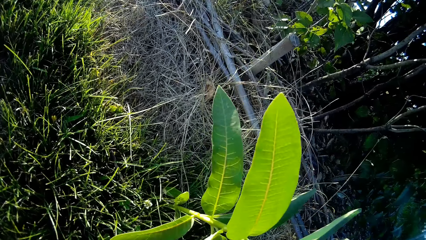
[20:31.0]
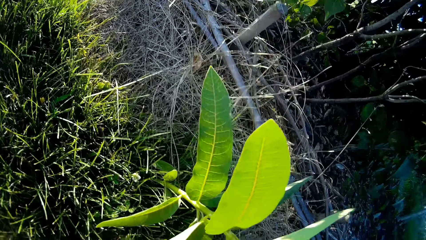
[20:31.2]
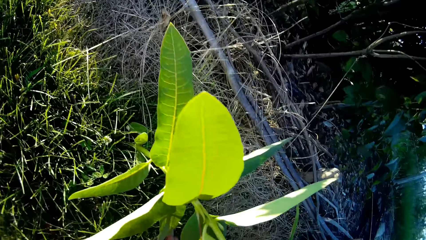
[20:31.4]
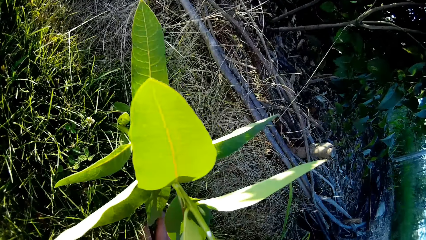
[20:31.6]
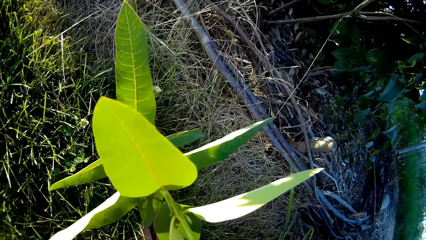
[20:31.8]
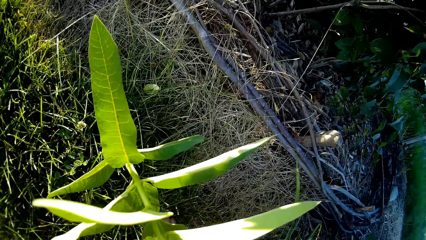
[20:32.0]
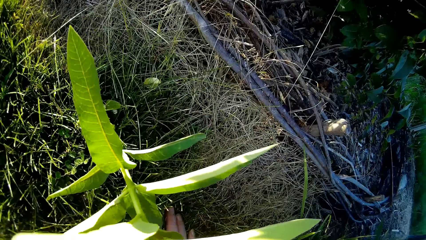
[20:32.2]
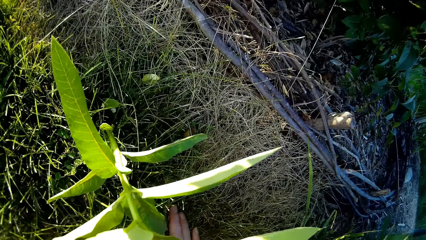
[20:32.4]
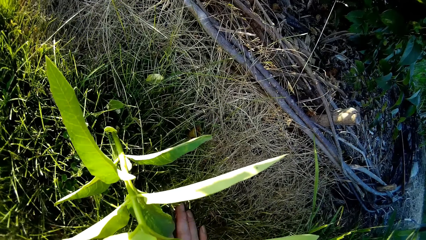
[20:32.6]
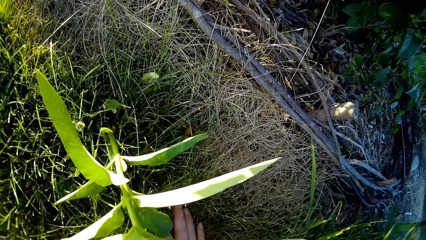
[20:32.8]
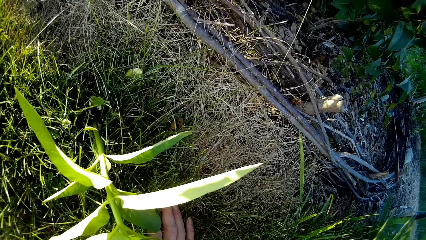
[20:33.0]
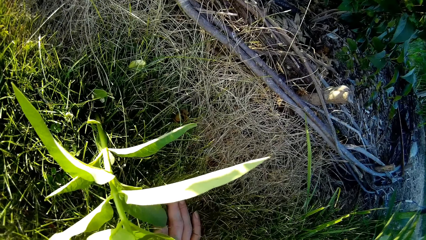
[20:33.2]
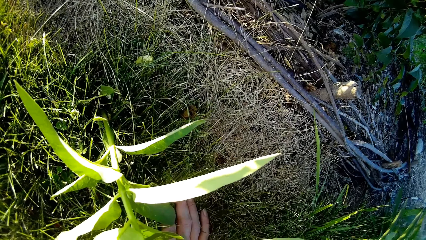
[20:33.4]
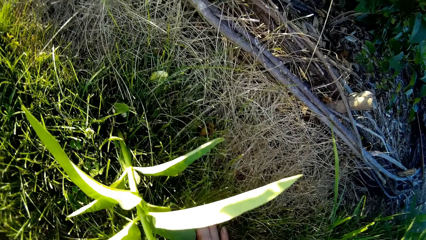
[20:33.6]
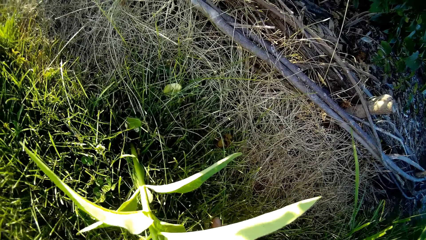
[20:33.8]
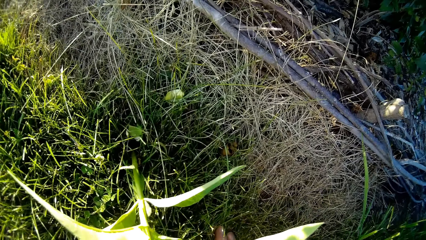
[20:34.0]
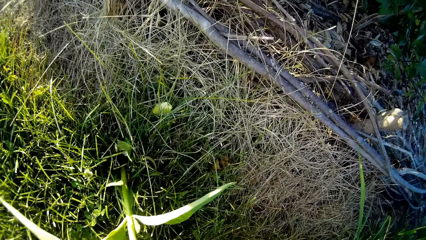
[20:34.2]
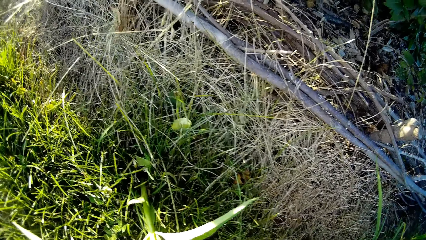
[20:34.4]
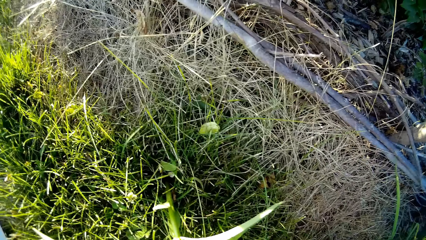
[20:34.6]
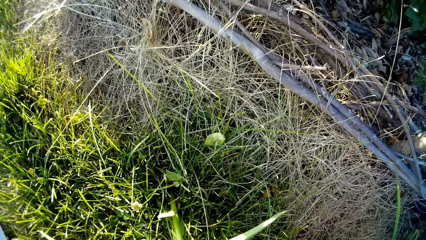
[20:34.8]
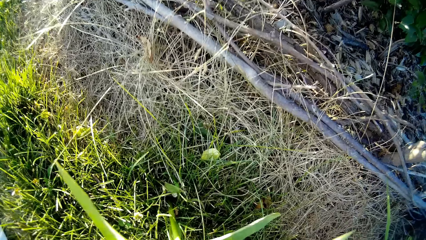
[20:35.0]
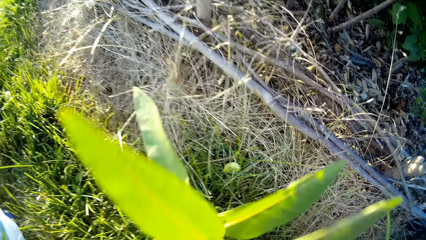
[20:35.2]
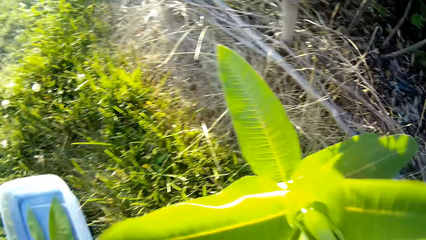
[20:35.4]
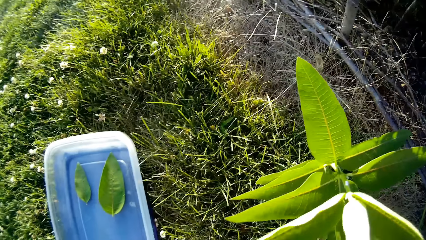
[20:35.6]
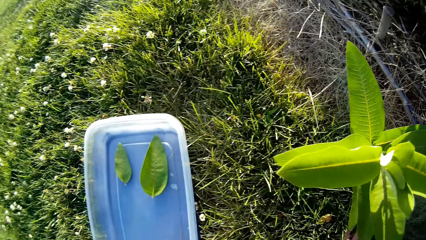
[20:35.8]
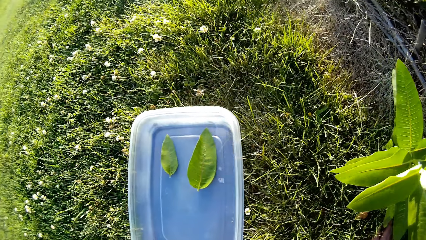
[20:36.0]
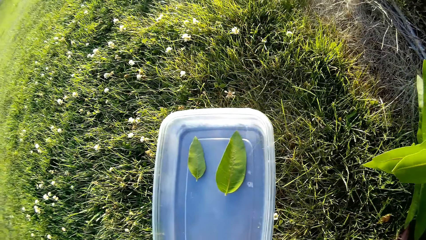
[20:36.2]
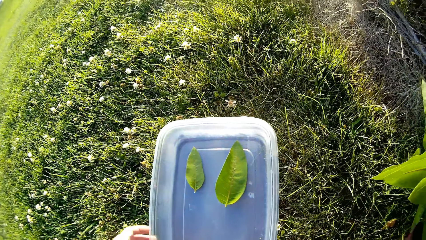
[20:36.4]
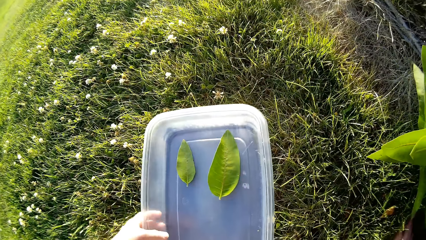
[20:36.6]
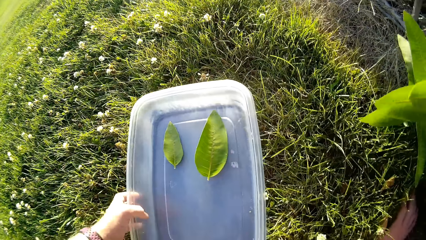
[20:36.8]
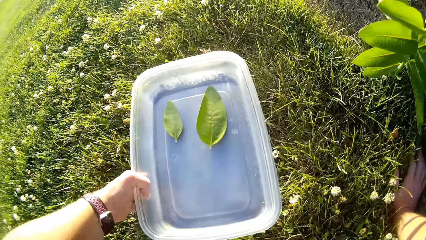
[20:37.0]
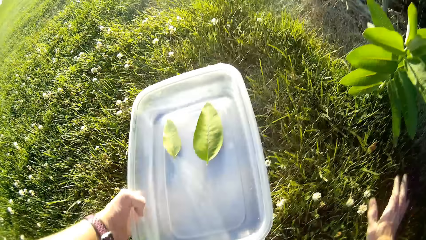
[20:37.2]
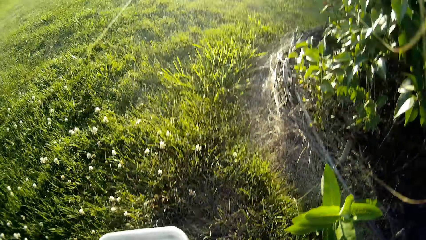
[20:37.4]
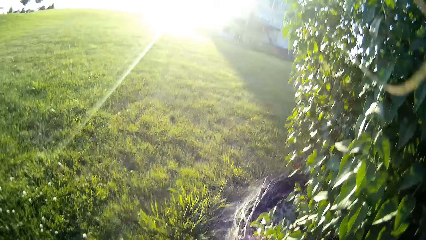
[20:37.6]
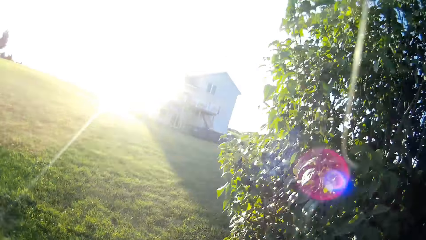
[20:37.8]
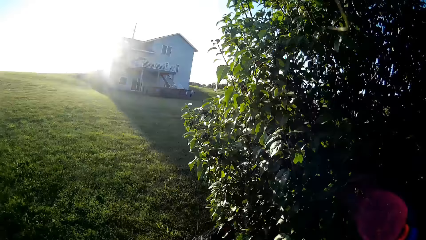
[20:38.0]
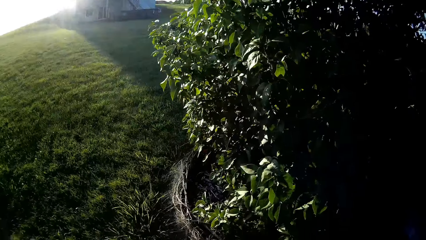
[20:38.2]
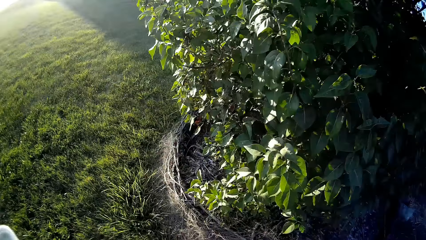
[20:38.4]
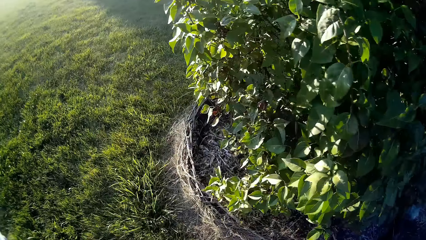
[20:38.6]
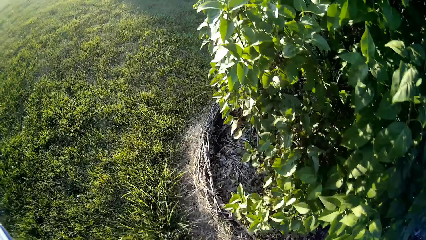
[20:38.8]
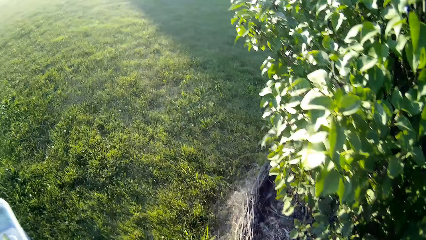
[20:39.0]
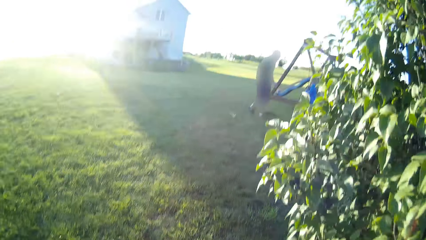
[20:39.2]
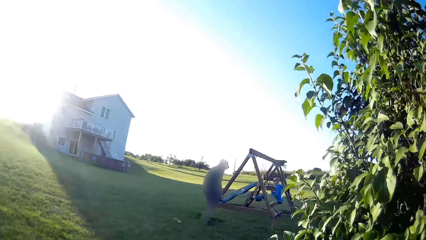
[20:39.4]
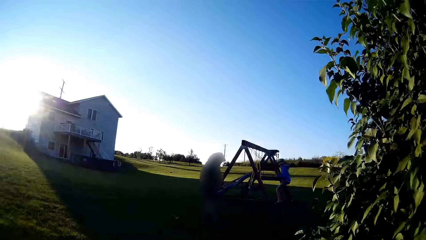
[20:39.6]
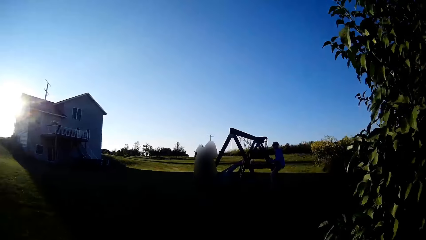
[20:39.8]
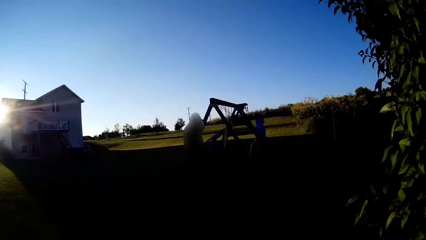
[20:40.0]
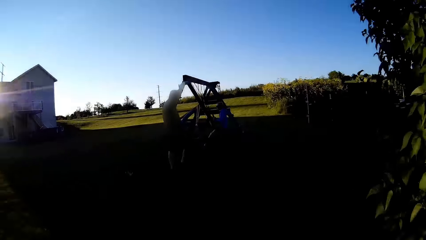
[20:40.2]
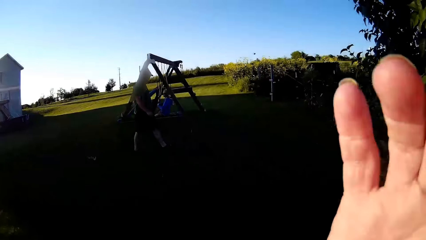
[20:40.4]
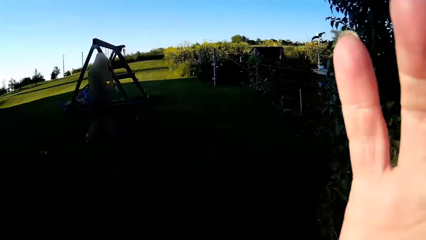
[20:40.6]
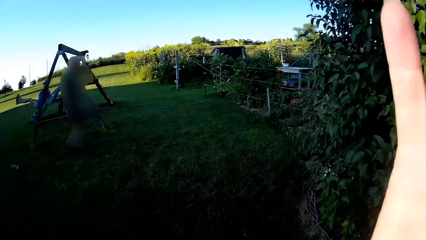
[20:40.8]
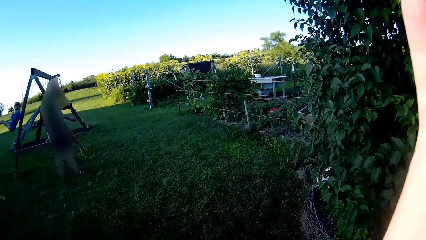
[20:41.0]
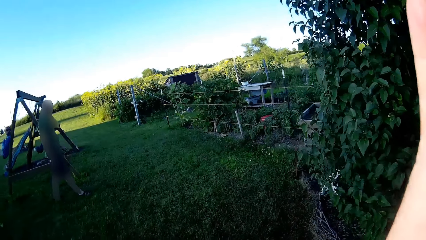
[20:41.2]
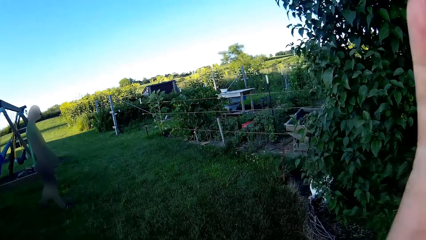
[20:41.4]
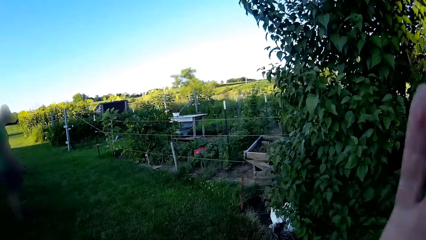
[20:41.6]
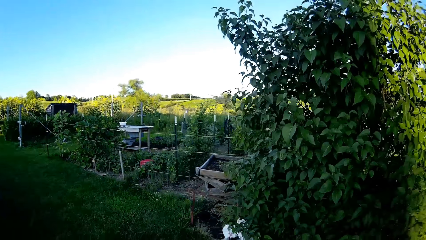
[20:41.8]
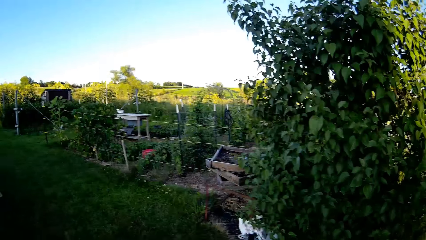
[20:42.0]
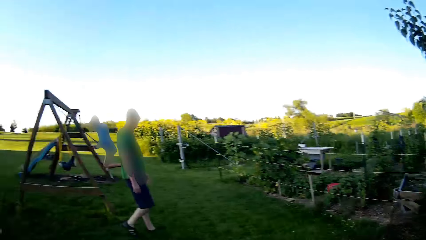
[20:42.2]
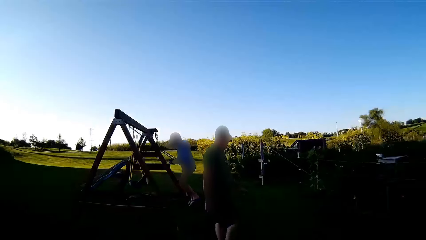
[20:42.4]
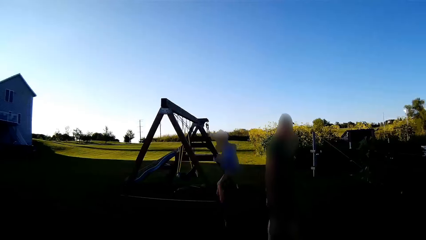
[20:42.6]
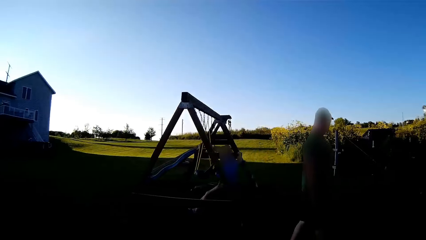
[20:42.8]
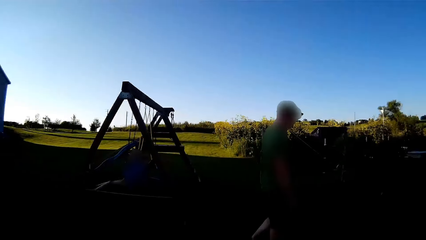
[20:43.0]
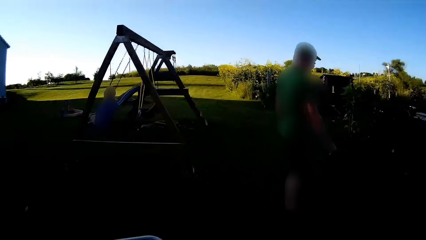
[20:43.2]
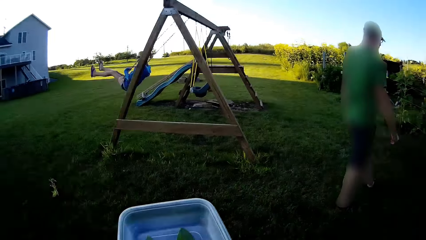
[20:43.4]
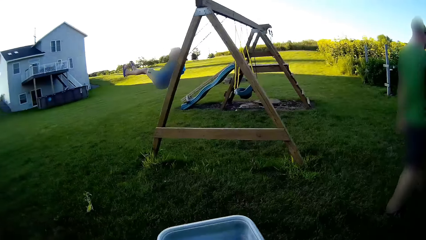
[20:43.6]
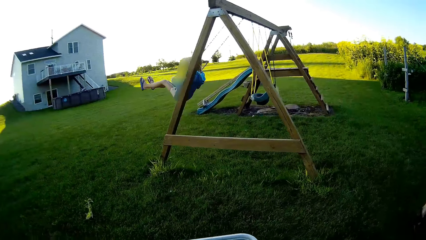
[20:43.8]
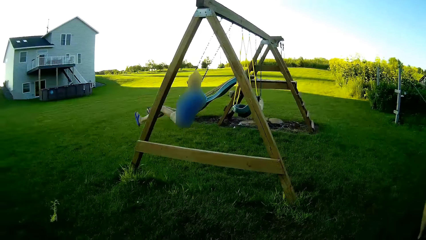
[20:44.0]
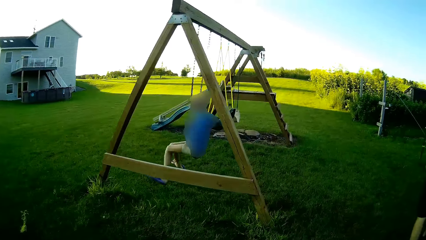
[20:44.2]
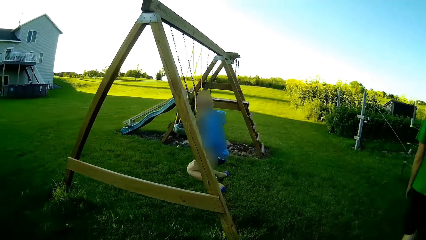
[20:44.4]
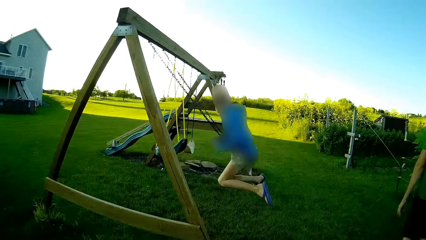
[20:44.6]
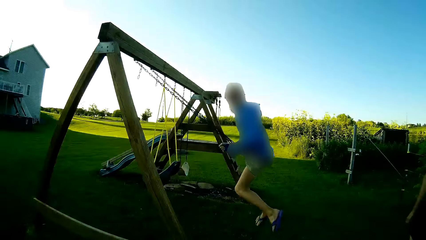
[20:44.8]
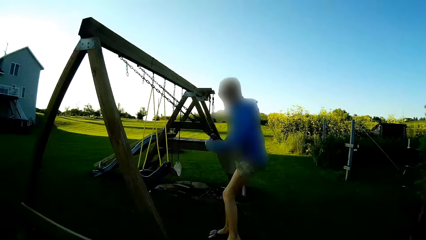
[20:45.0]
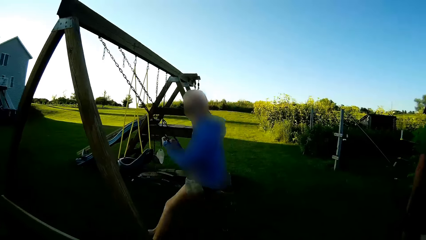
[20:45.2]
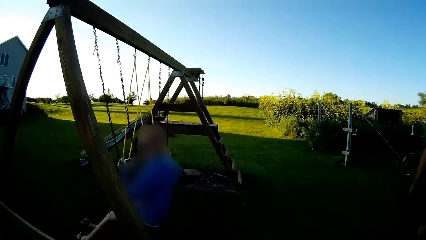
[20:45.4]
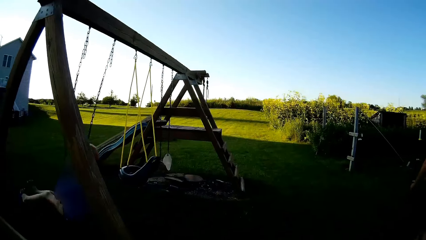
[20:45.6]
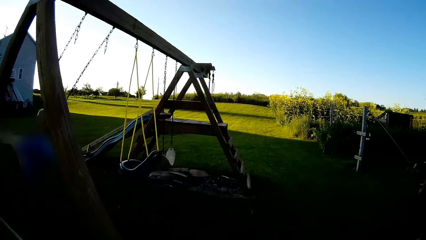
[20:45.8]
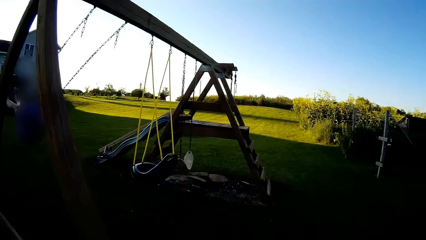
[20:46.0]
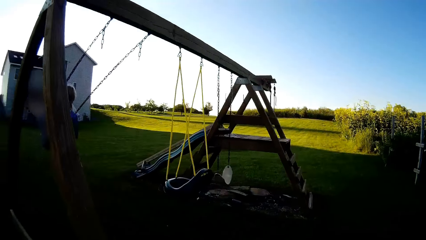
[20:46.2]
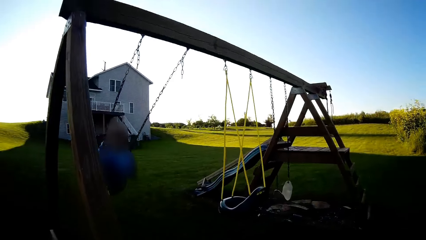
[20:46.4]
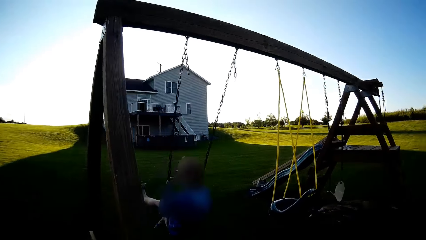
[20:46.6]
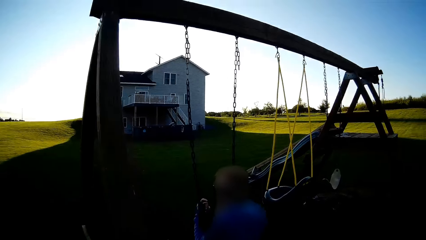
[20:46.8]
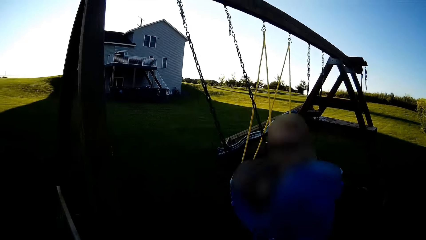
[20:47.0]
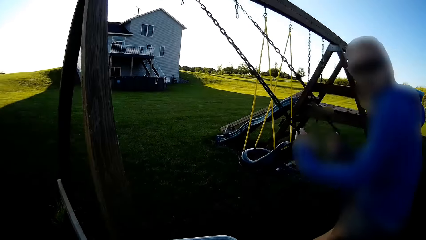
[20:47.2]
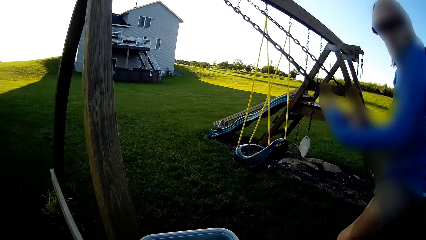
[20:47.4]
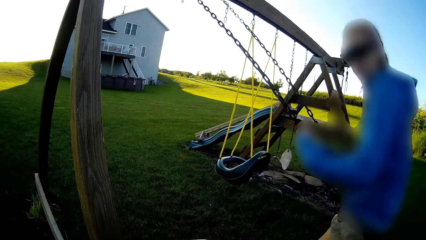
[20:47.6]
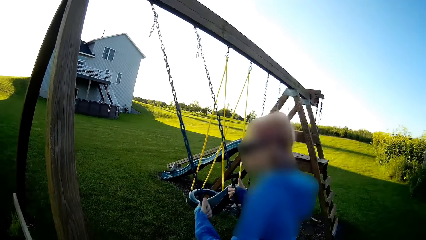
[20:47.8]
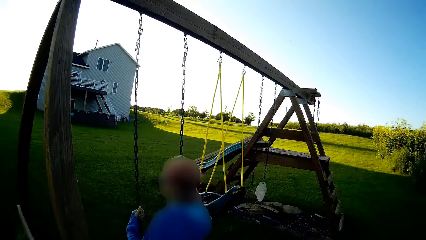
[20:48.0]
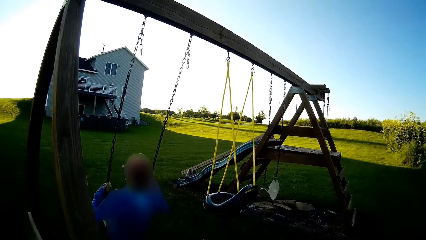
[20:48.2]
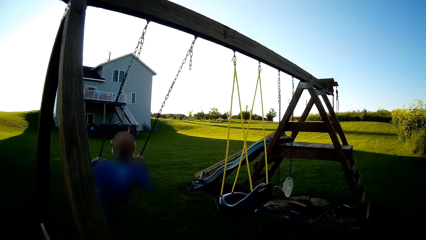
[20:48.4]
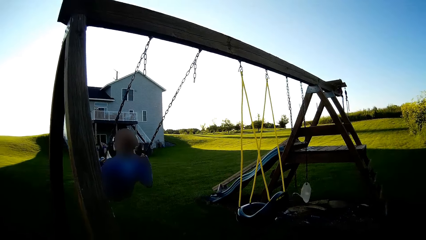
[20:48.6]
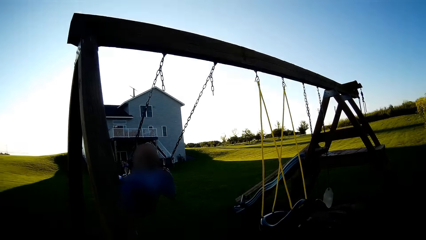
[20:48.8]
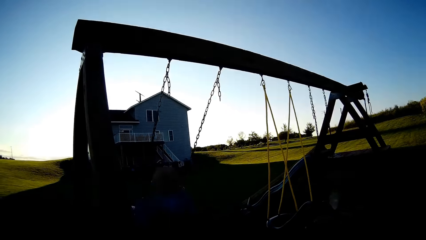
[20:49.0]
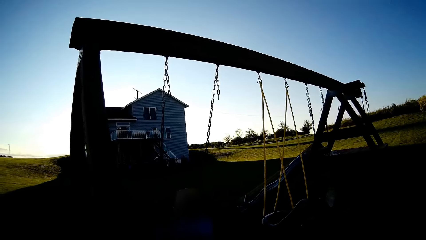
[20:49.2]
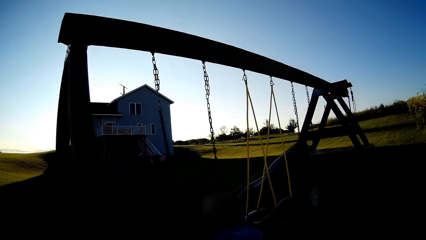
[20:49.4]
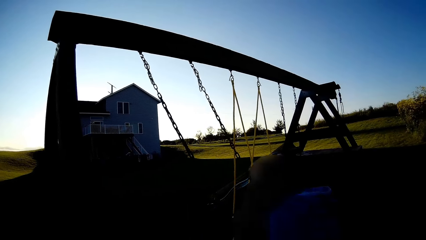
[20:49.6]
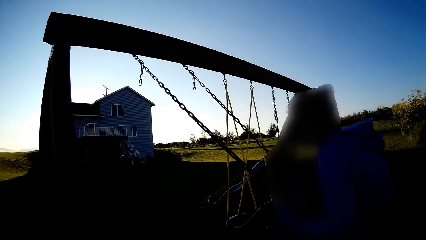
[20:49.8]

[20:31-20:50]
The camera wearer turns the leaf. They stare at the plant. They pick up the food container with leaves. They walk around. A person walks in the garden. The camera wearer adjusts the camera. Another person swings on the swing. The camera wearer walks around. They talk with a person.
